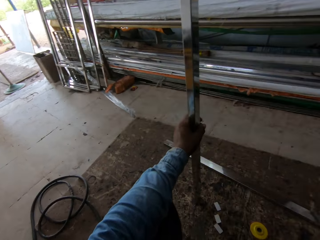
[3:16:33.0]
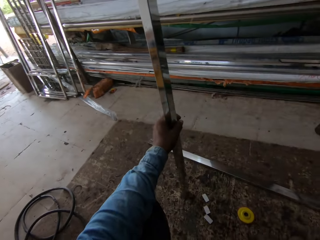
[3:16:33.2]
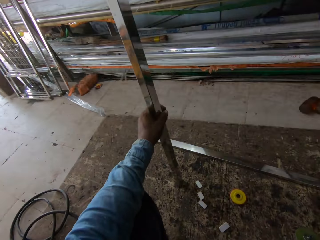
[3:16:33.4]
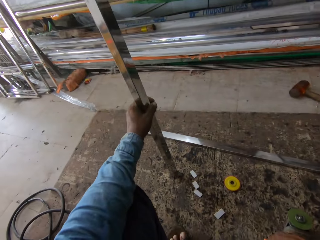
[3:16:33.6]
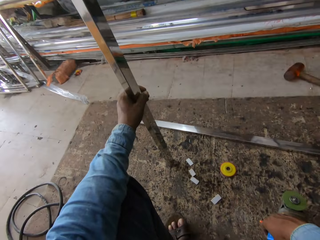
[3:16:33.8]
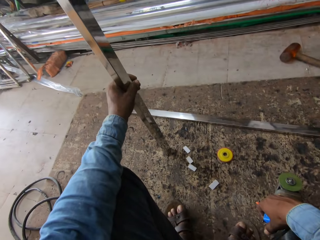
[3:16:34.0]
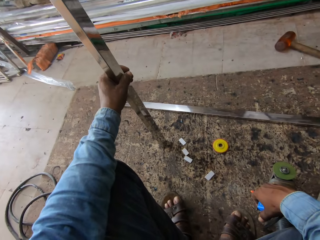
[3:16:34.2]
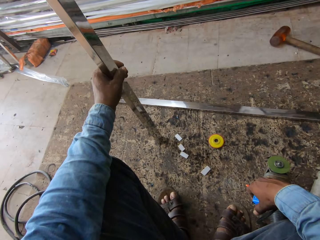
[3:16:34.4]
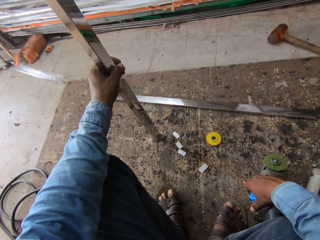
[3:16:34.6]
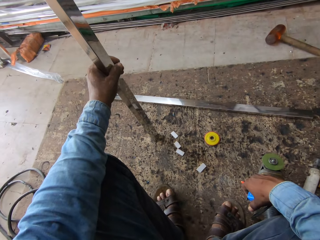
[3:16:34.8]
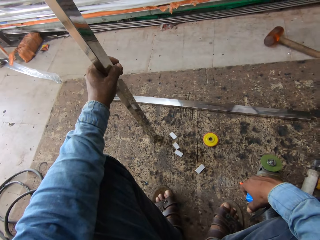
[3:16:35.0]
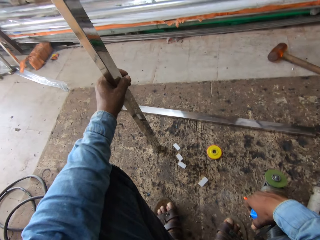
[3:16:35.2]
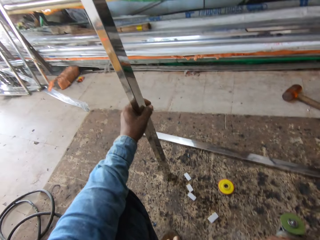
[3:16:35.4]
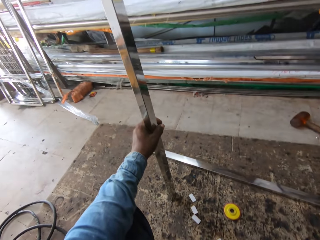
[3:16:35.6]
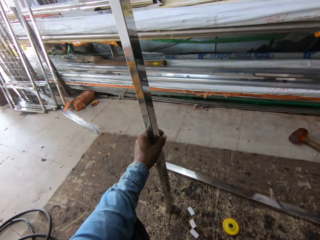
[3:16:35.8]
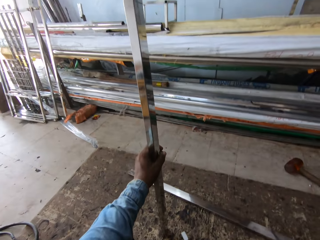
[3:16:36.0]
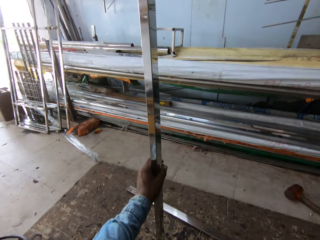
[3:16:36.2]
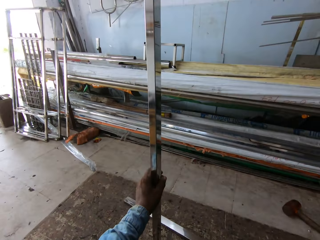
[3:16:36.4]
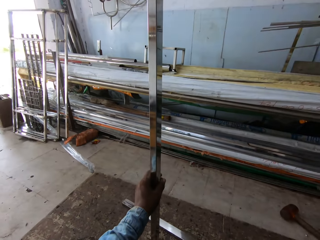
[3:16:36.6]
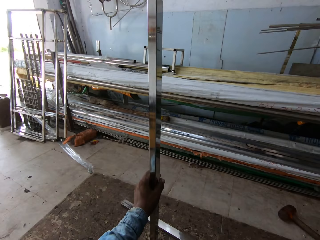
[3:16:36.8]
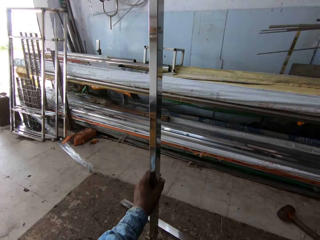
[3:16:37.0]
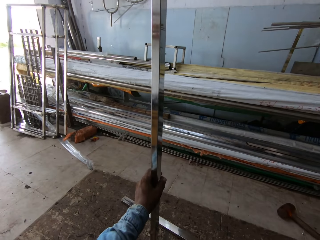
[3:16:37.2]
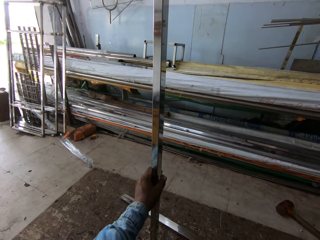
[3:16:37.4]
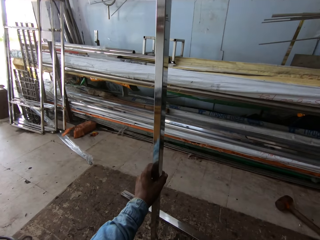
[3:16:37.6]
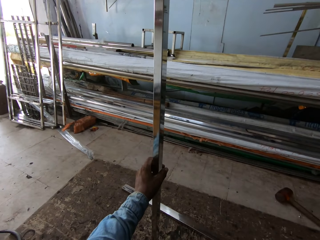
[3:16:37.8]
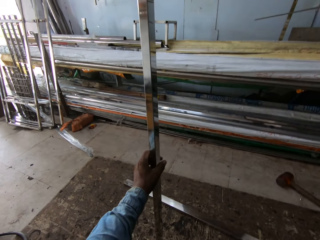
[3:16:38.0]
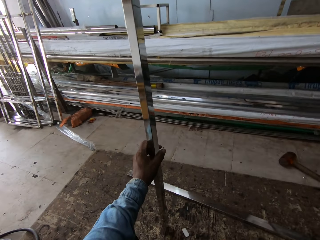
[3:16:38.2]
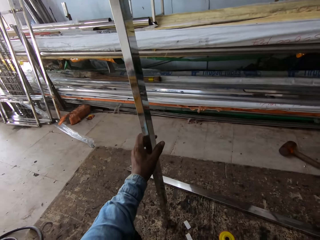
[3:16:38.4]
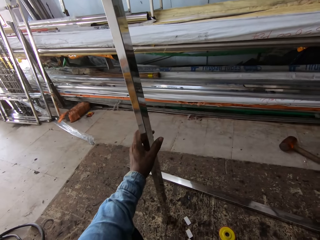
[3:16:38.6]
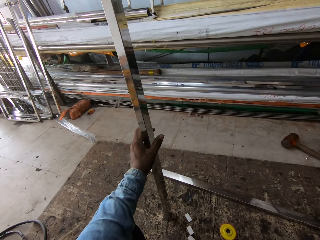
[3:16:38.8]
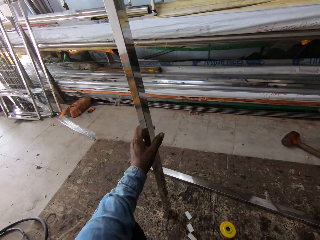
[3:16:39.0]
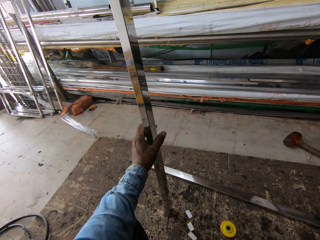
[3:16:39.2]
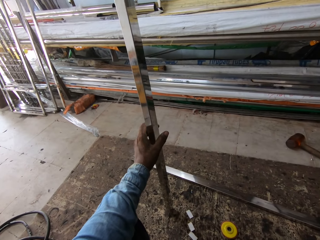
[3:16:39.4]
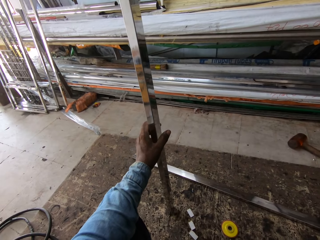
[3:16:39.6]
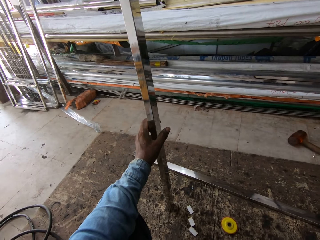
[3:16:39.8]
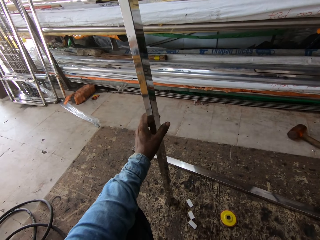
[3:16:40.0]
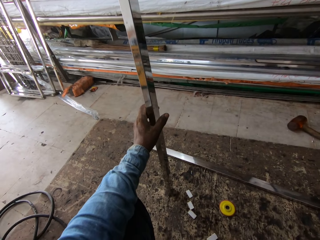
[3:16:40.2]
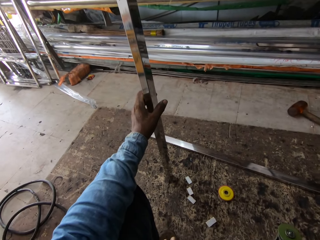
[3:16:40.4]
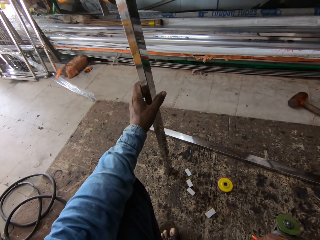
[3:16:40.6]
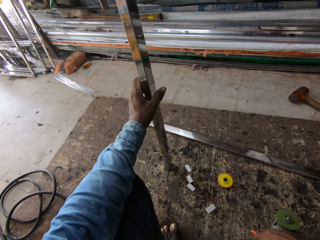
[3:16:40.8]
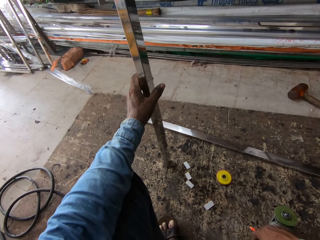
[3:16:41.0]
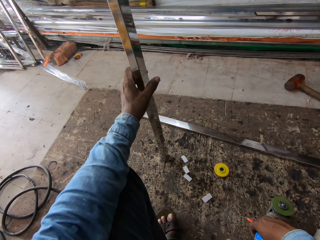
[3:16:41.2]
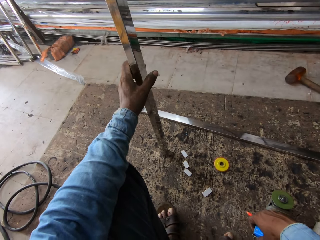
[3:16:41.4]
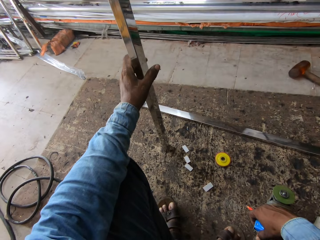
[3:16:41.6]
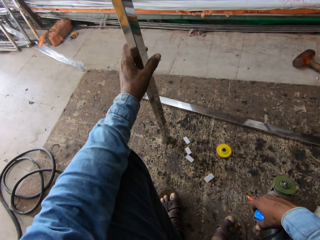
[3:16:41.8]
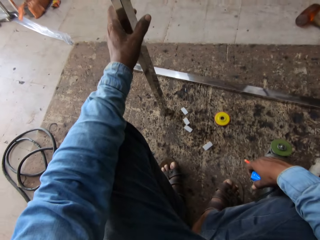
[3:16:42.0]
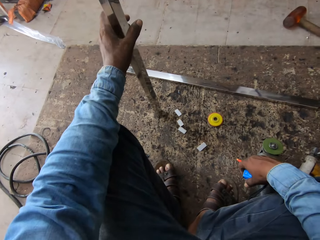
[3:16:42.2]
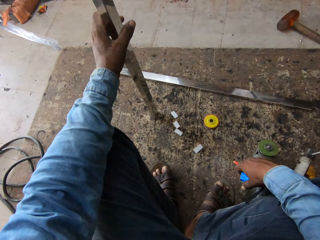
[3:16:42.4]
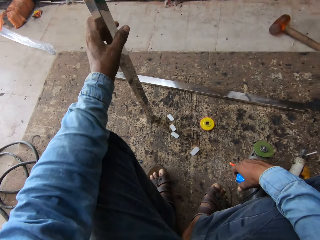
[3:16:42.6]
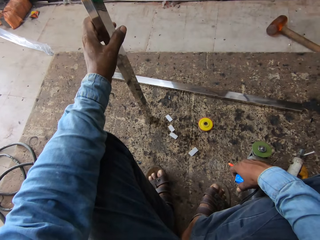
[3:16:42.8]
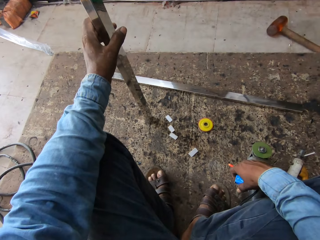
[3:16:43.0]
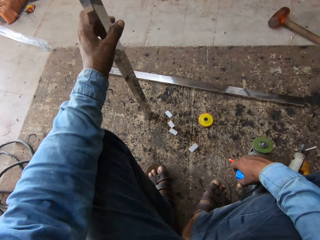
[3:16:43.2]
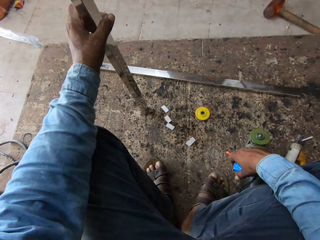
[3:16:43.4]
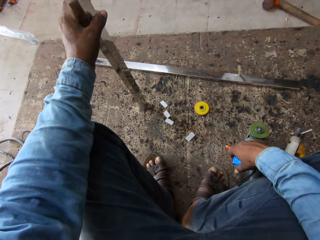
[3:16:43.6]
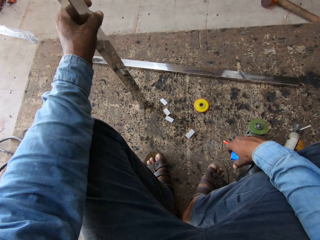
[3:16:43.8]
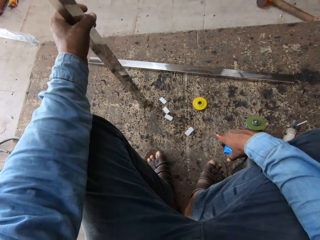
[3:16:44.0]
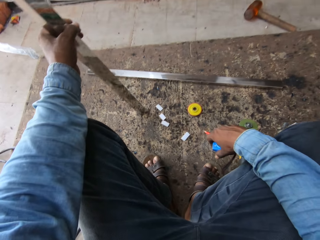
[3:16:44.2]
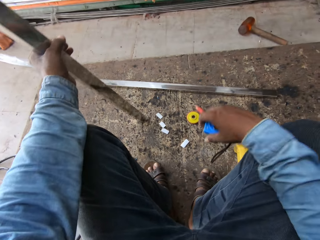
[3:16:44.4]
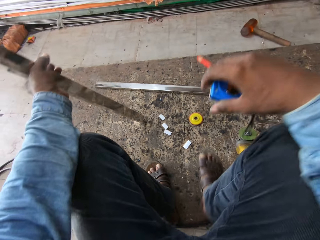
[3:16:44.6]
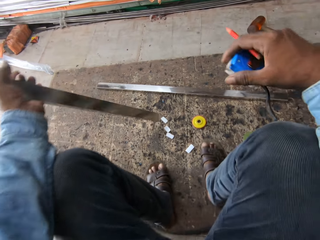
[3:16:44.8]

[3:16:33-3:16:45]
The camera wearer holds the tape measure.

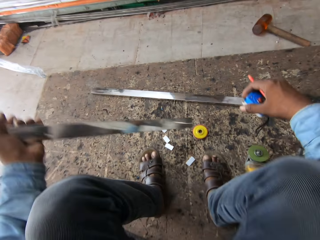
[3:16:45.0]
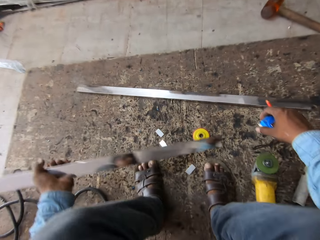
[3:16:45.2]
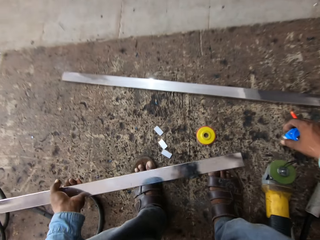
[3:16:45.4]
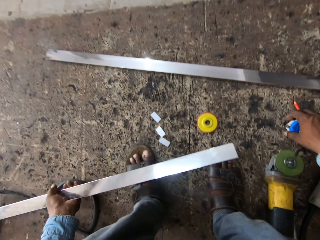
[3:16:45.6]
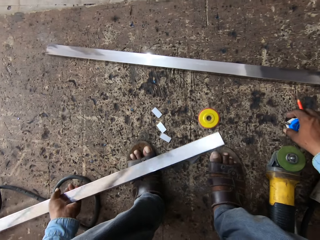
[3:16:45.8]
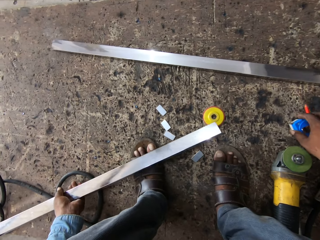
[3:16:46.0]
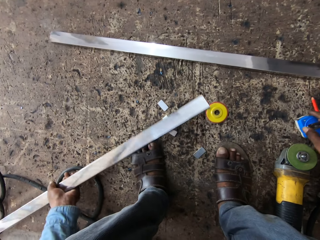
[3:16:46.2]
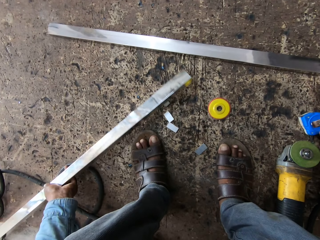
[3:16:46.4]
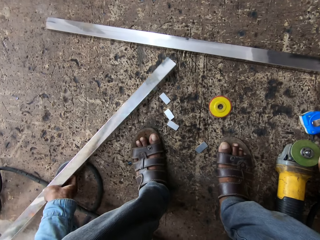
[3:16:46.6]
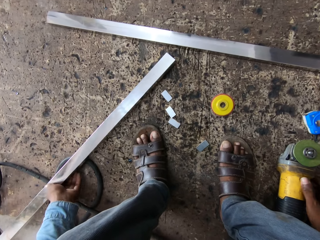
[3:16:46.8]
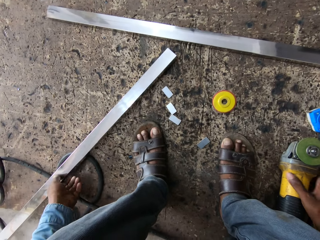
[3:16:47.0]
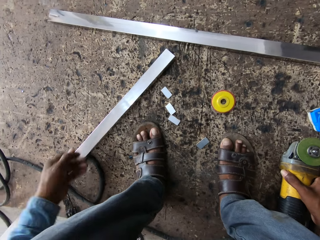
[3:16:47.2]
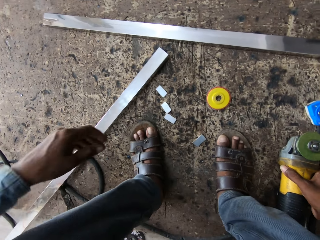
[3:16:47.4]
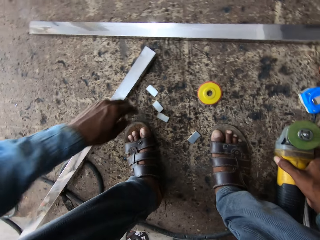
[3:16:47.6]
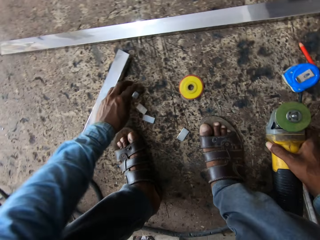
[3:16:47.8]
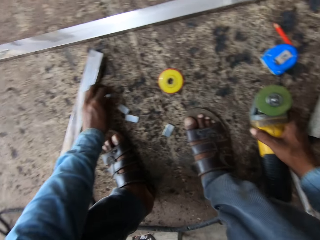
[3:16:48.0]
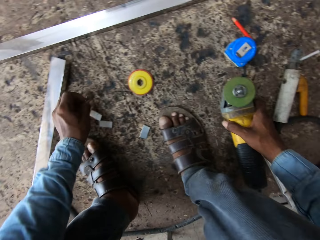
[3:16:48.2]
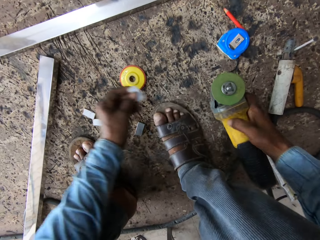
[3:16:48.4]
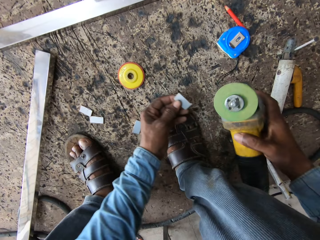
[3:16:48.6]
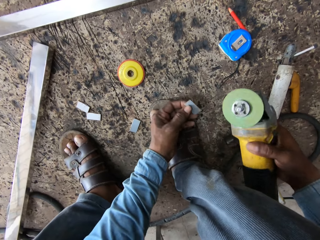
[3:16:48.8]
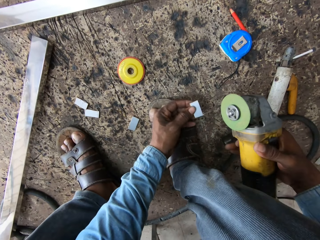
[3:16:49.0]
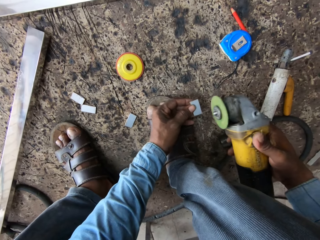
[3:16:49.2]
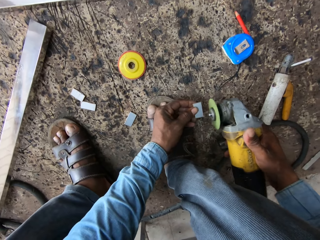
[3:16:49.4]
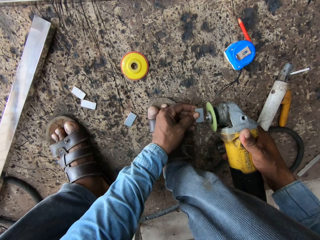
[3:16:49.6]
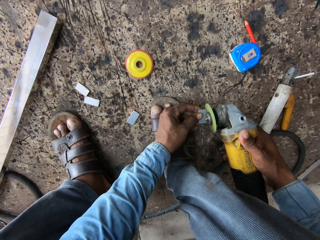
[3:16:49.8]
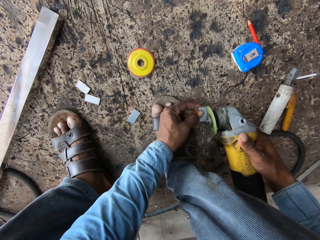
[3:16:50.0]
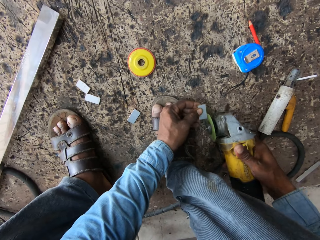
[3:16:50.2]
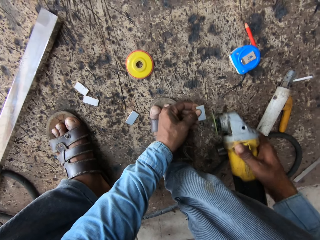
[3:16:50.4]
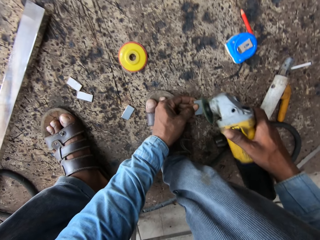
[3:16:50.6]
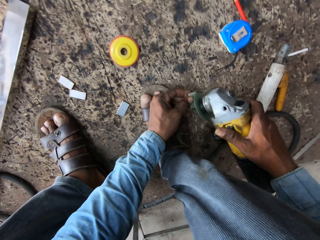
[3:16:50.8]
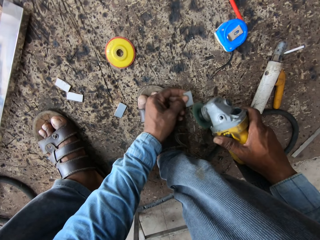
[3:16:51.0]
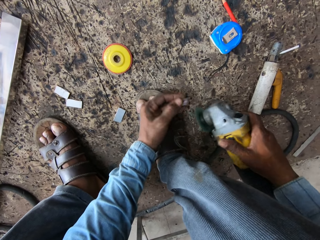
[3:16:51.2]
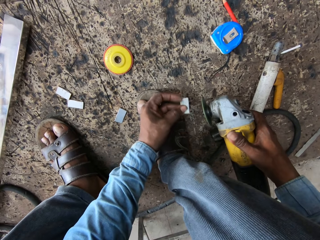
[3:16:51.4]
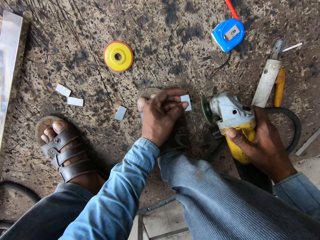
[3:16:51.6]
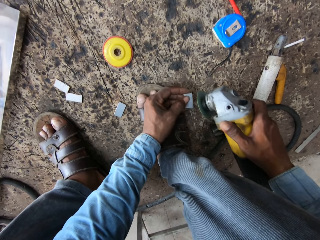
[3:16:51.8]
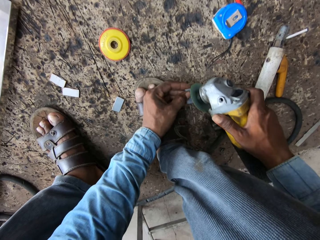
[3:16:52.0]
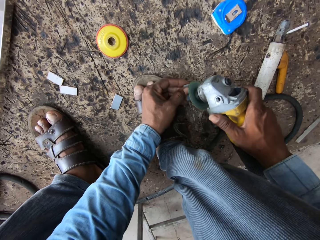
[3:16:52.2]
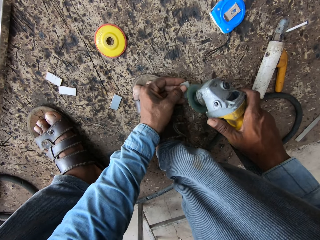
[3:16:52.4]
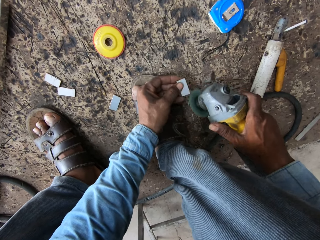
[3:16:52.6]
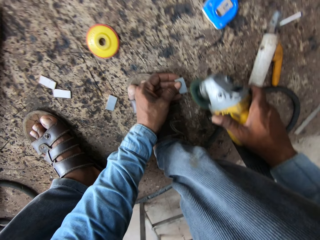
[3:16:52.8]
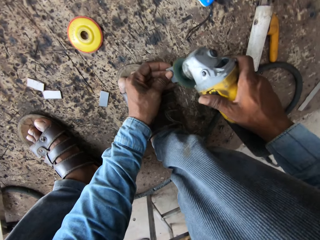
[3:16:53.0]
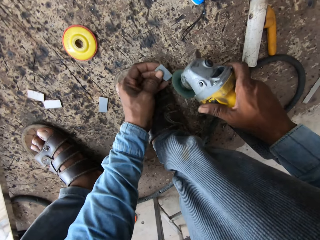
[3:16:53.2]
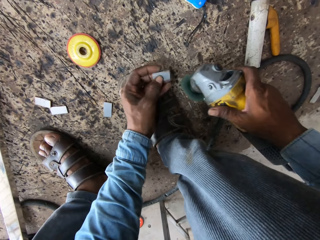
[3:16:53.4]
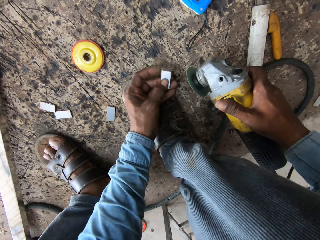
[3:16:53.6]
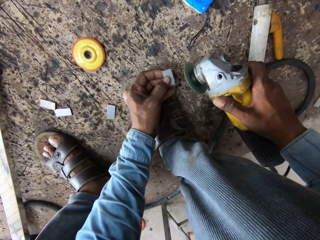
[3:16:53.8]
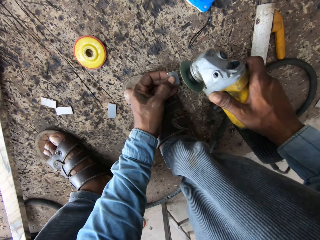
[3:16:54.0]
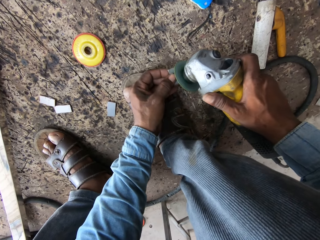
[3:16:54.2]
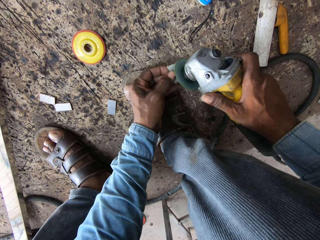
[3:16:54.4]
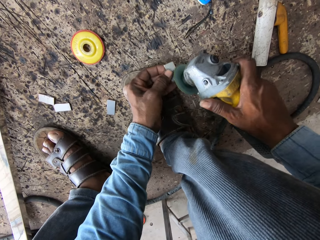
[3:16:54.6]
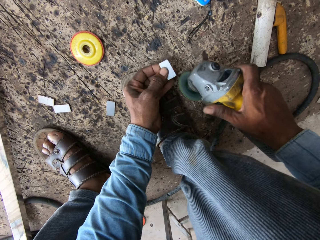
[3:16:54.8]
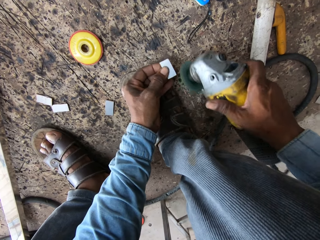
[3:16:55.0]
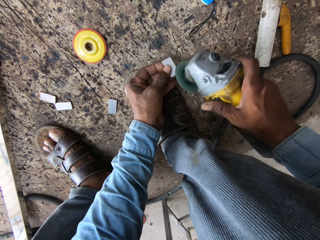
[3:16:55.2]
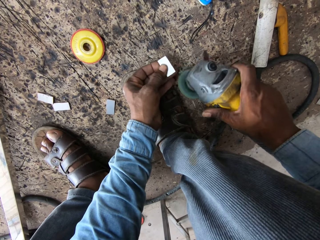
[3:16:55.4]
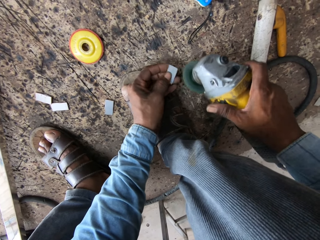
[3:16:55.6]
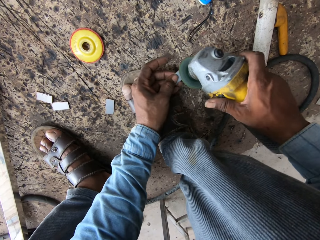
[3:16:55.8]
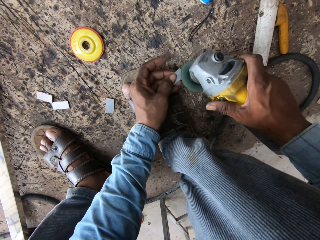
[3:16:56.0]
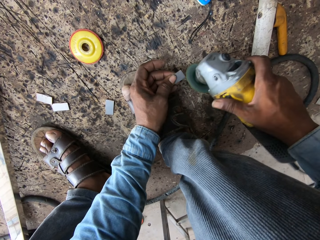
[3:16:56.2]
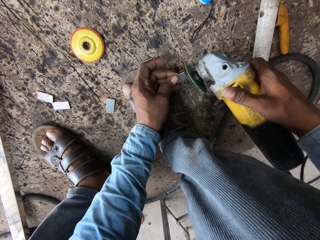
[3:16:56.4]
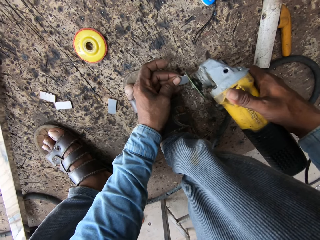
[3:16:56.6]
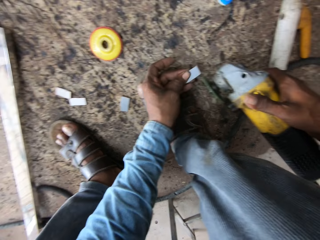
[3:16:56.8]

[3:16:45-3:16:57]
The camera wearer puts the tape measure on the floor. They put the metal rod on the floor. They hold a piece of metal. They hold the grinder. They cut the metal bars with the grinder. They smoothen the metal.
